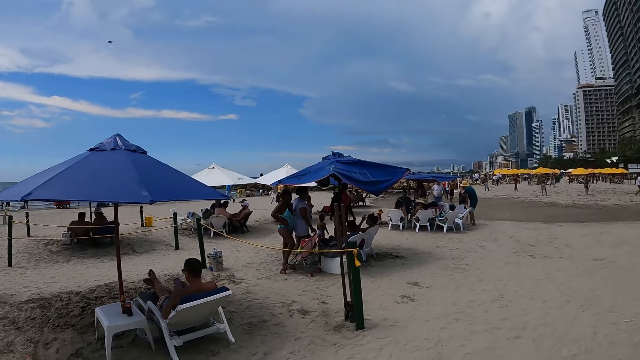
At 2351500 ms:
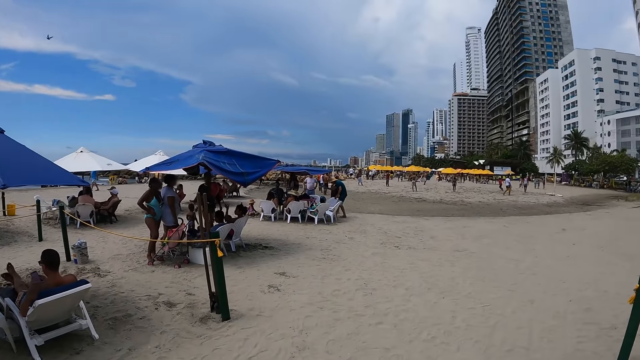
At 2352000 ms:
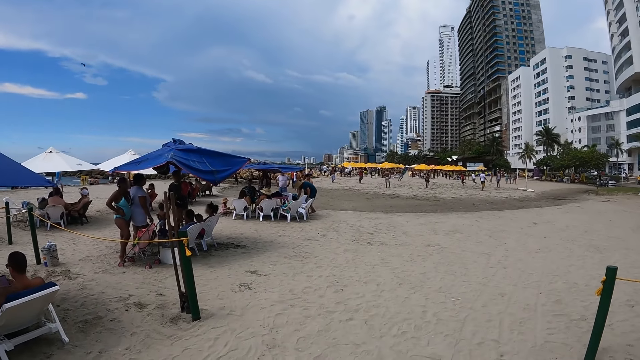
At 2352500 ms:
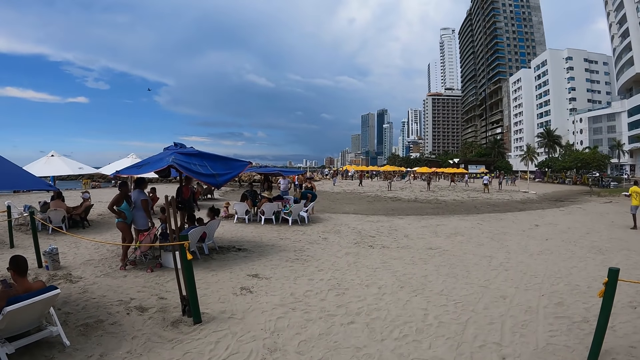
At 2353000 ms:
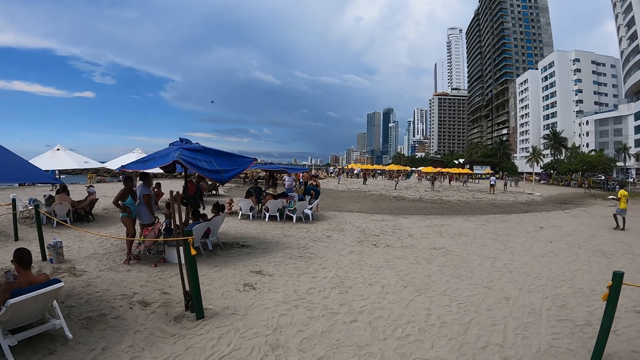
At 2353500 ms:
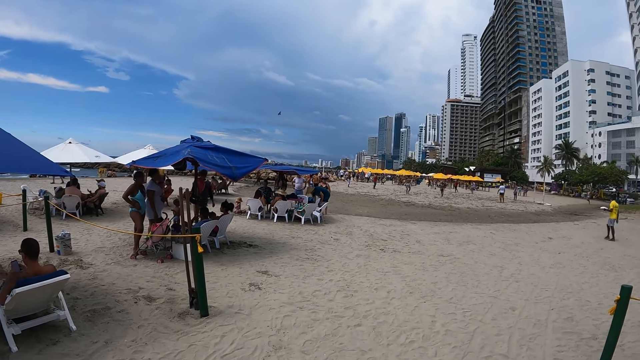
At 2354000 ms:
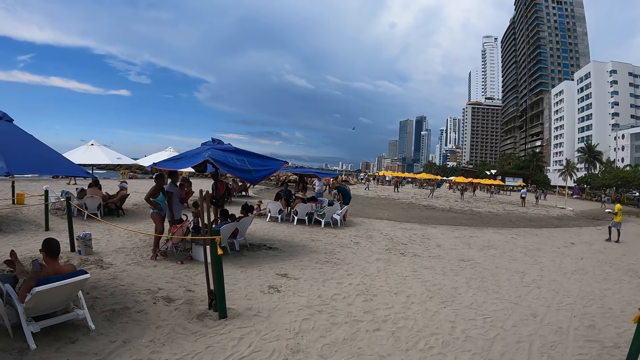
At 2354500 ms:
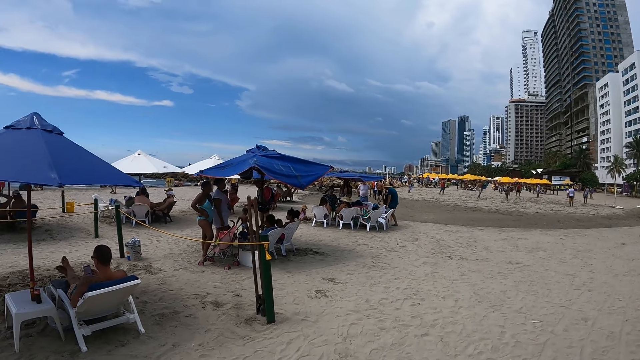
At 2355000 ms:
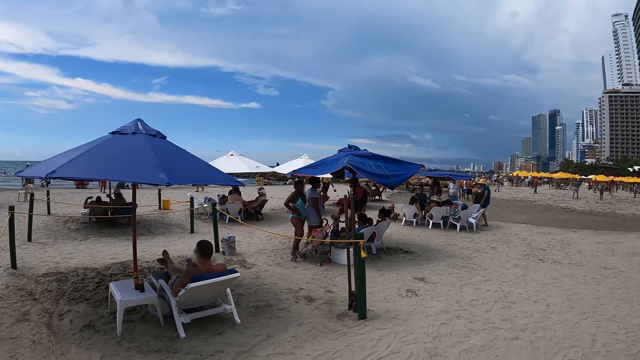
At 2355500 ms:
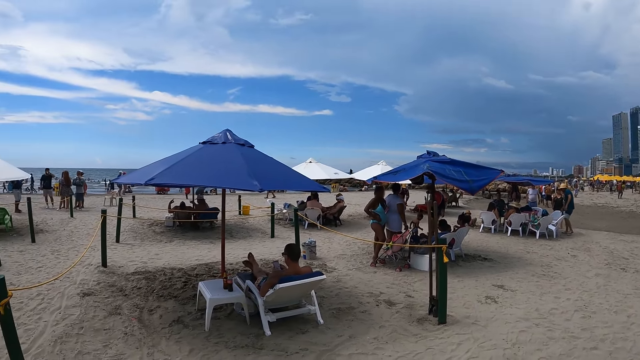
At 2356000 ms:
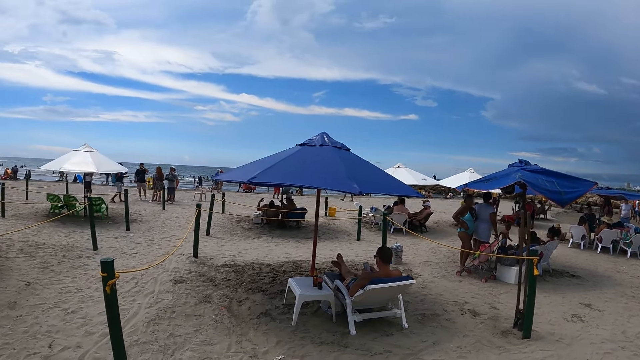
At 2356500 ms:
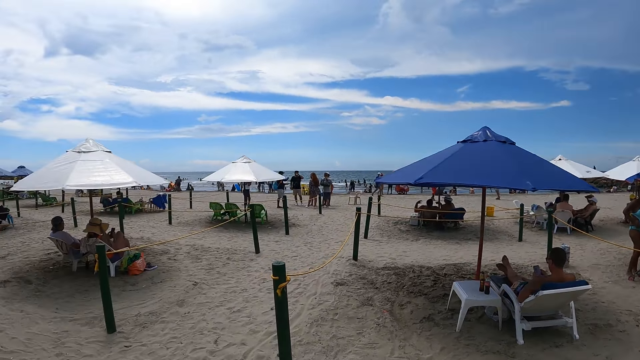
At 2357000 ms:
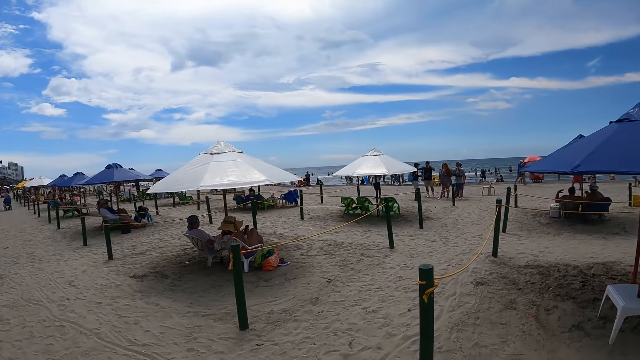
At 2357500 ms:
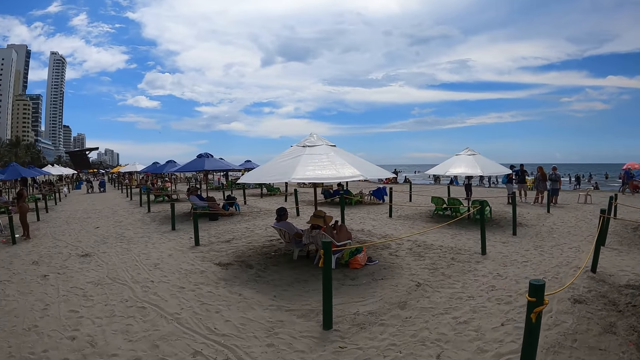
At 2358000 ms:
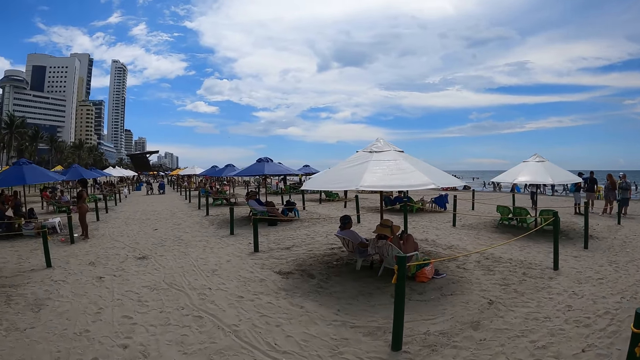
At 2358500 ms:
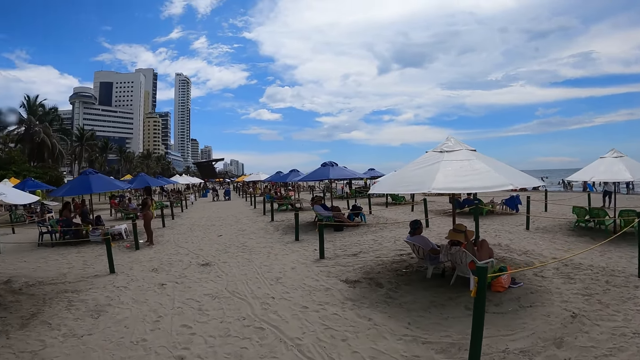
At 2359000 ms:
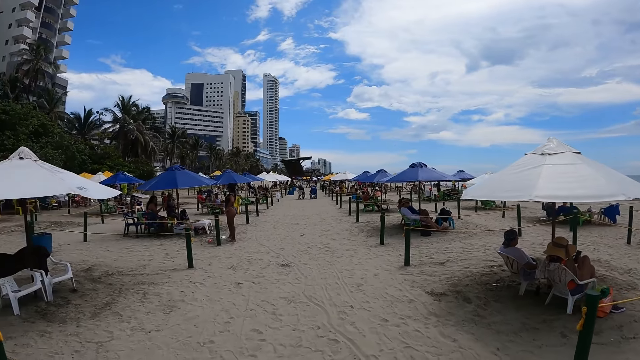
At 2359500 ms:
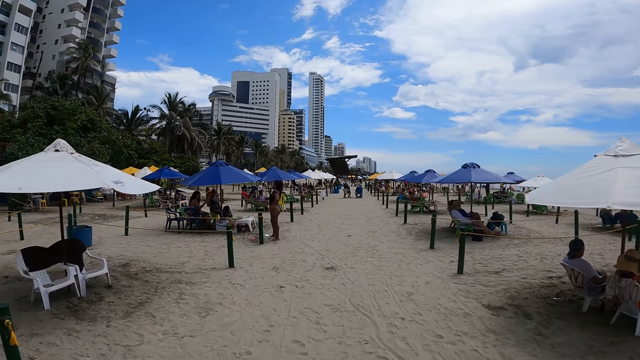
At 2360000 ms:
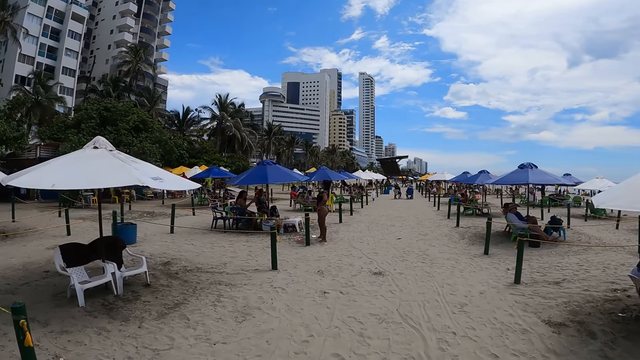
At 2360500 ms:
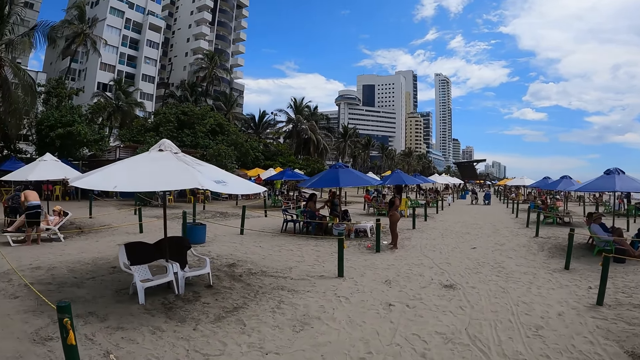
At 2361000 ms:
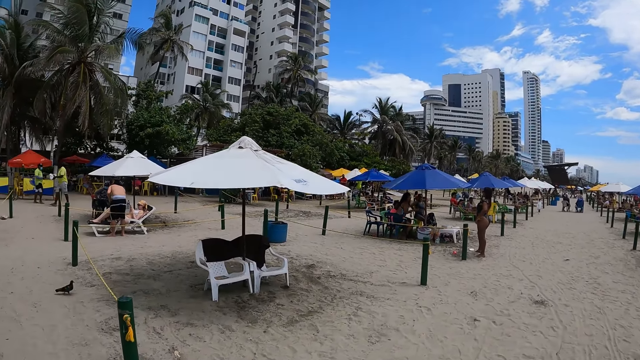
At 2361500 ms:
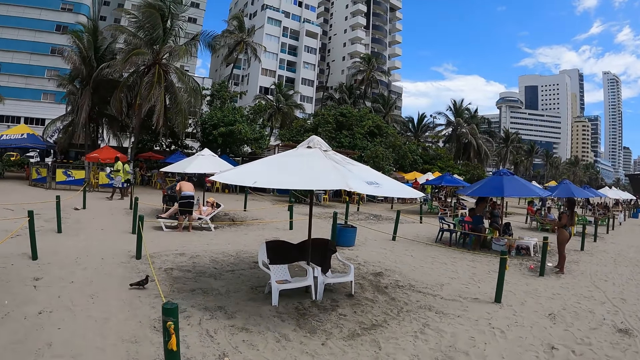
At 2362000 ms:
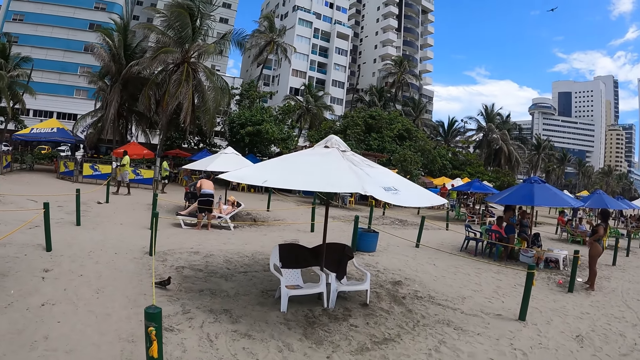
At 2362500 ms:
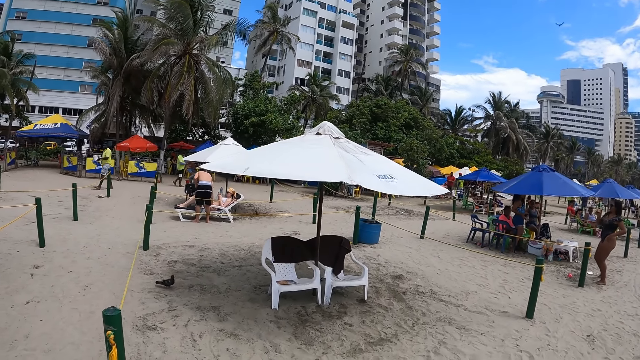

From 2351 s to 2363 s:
The camera wearer walks around.

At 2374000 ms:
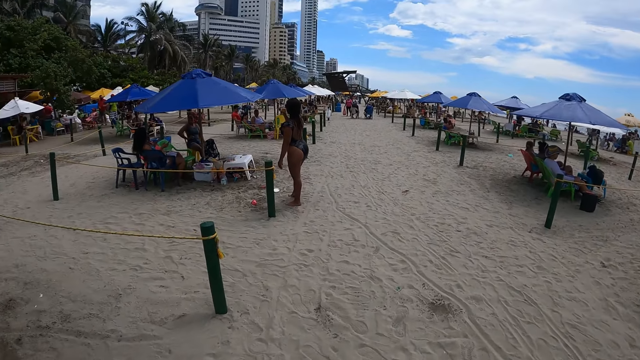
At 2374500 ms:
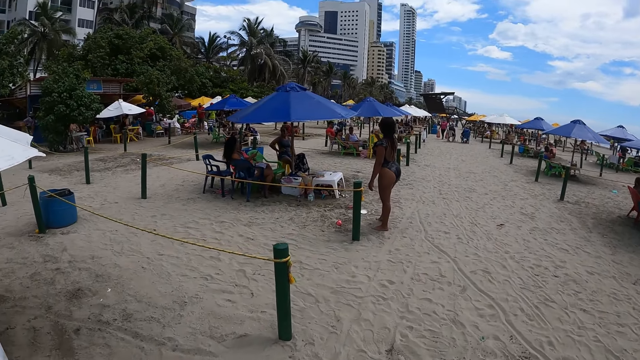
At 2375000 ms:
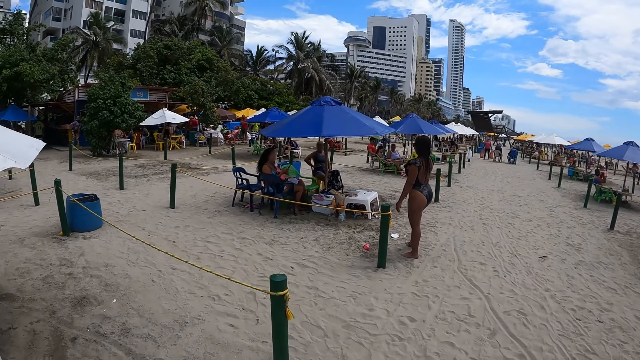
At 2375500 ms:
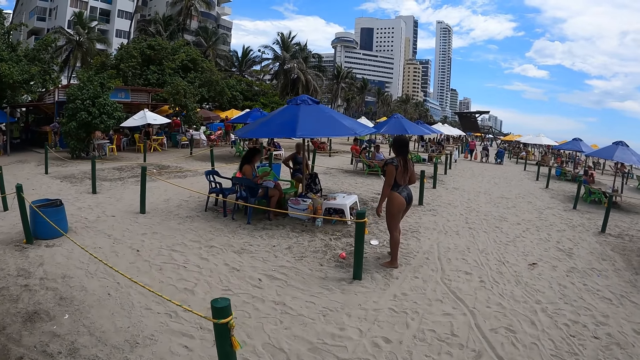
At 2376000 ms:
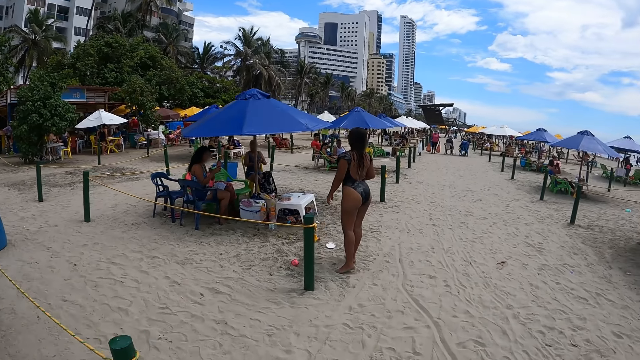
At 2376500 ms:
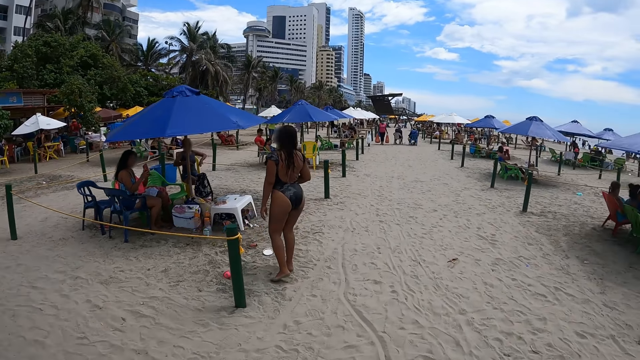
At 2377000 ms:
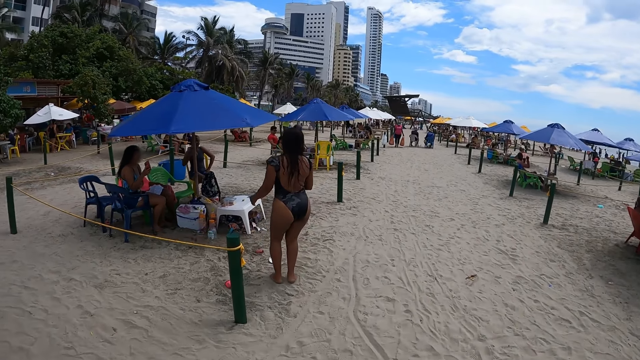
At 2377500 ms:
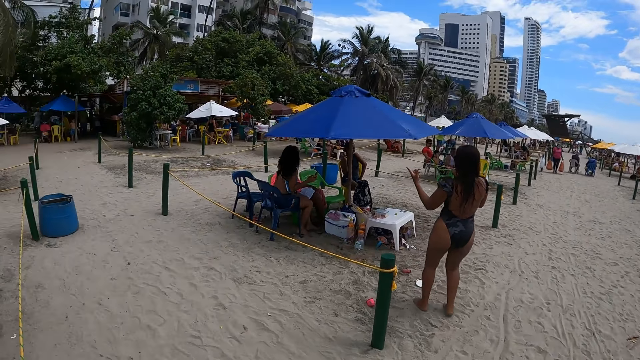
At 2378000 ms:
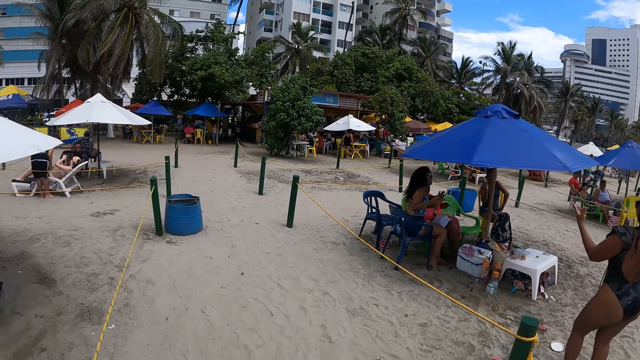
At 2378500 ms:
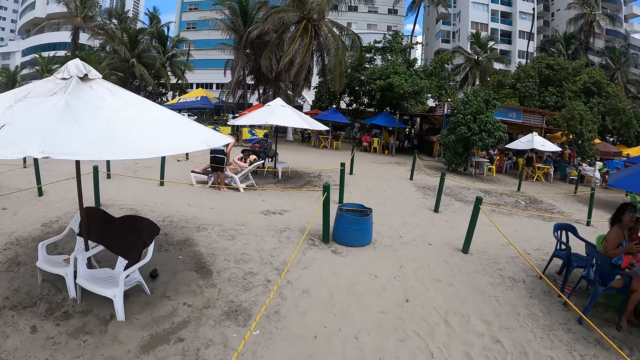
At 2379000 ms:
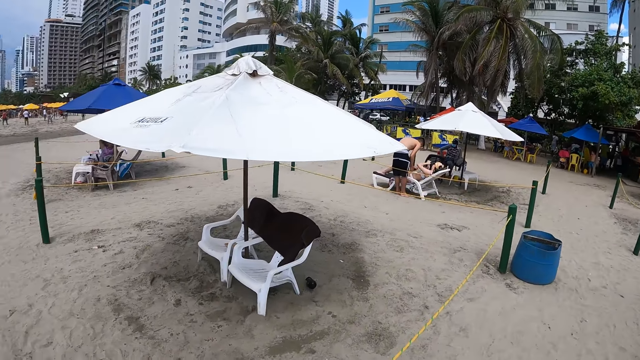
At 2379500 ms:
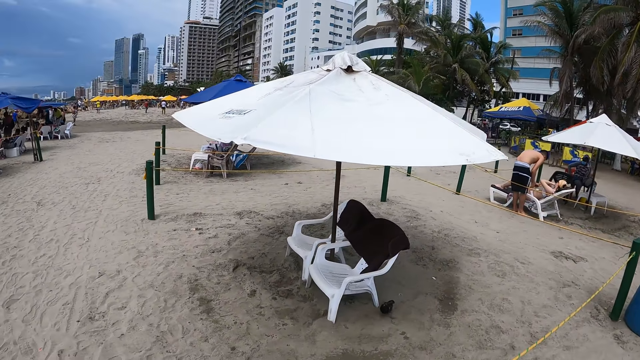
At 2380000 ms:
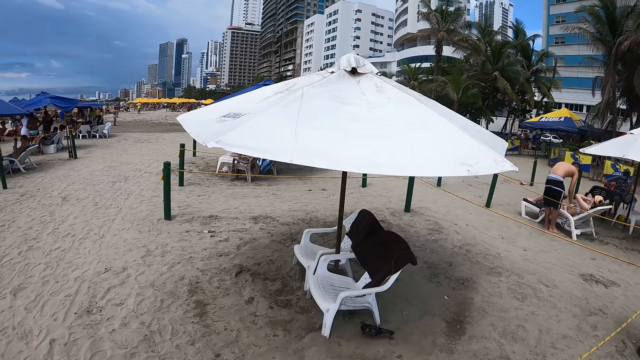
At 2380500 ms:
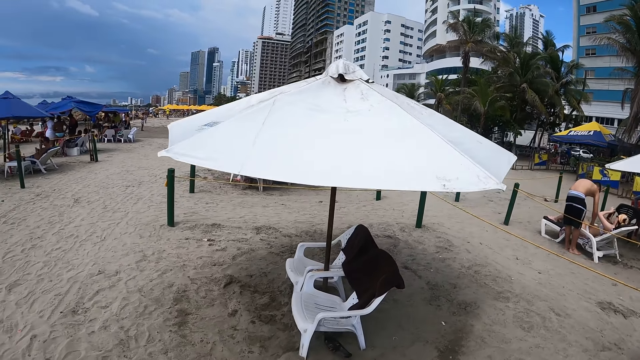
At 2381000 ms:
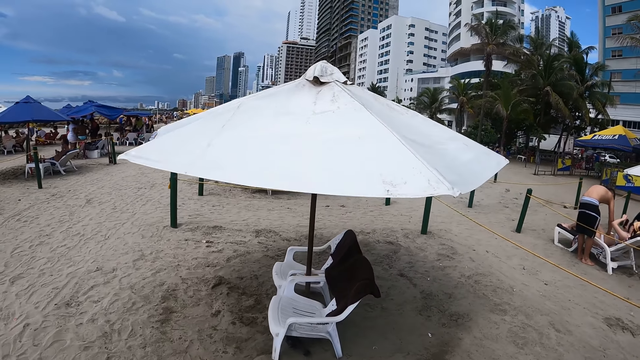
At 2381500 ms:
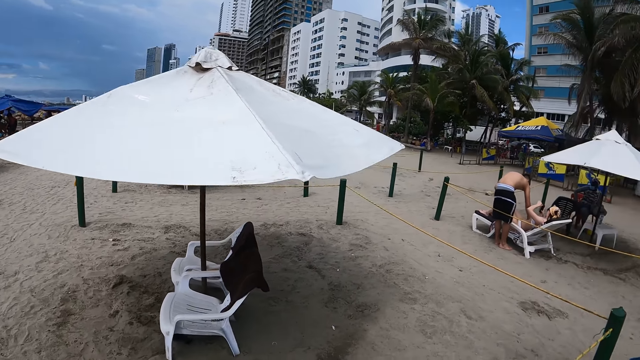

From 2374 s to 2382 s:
The camera wearer walks around.
